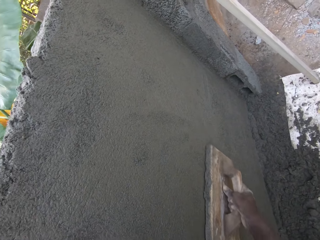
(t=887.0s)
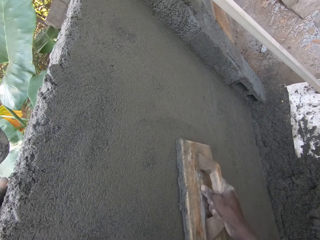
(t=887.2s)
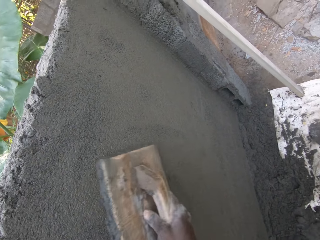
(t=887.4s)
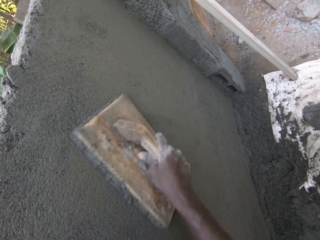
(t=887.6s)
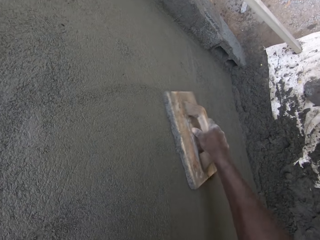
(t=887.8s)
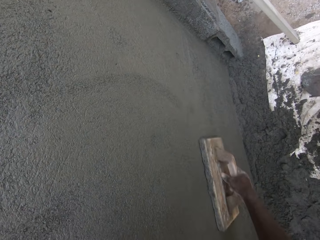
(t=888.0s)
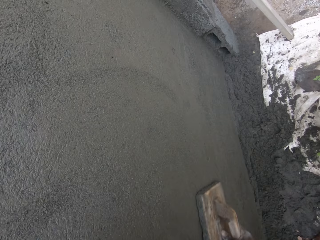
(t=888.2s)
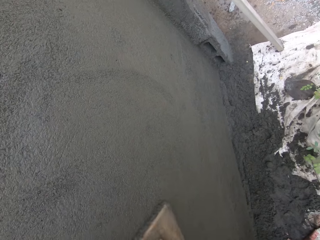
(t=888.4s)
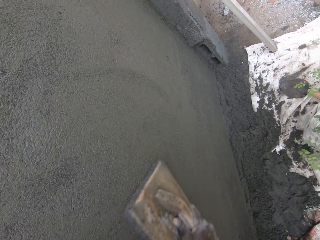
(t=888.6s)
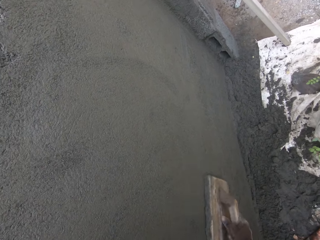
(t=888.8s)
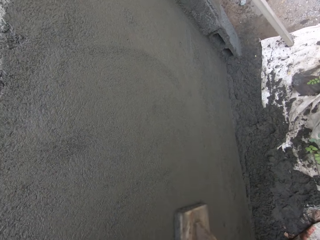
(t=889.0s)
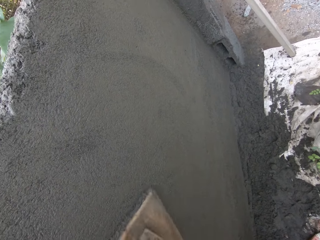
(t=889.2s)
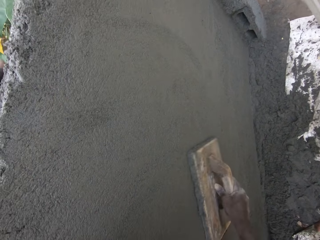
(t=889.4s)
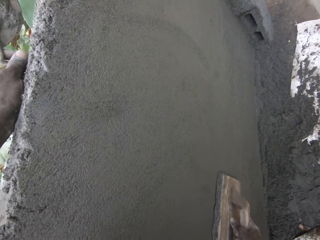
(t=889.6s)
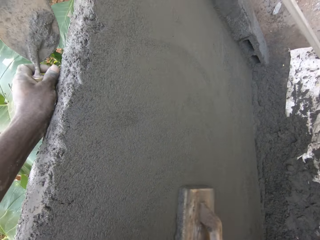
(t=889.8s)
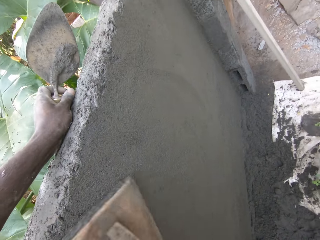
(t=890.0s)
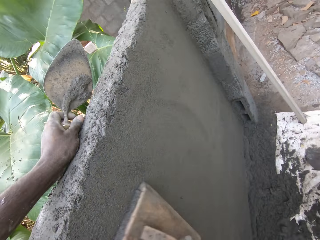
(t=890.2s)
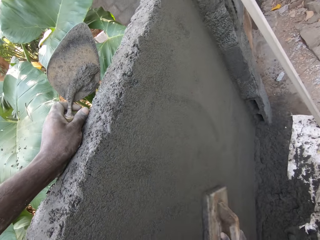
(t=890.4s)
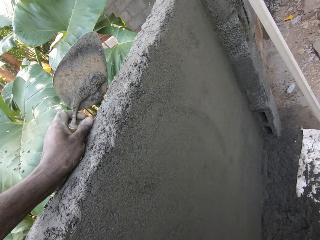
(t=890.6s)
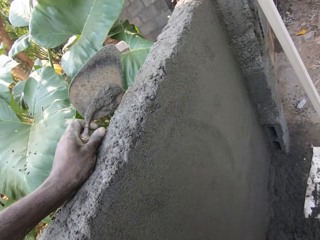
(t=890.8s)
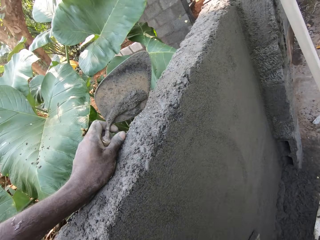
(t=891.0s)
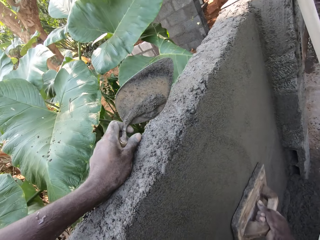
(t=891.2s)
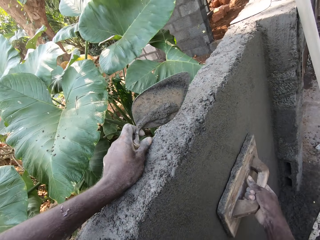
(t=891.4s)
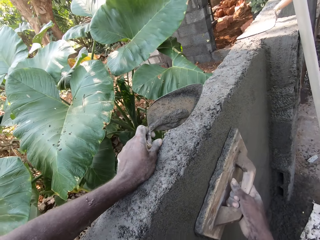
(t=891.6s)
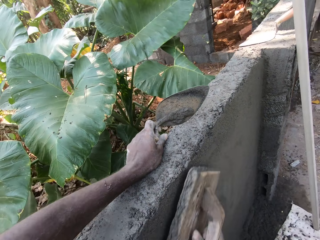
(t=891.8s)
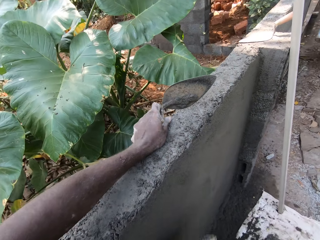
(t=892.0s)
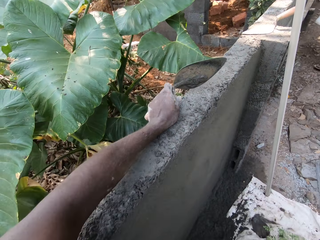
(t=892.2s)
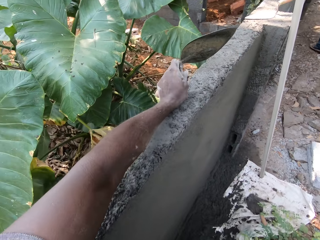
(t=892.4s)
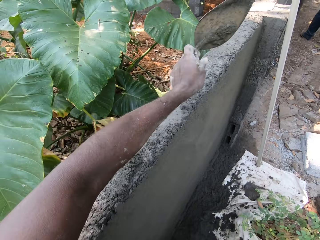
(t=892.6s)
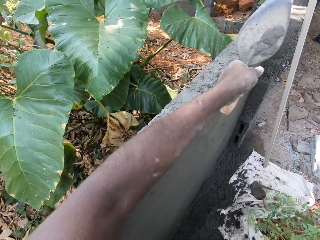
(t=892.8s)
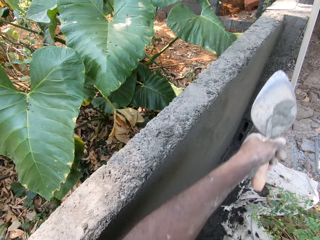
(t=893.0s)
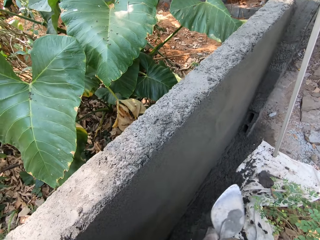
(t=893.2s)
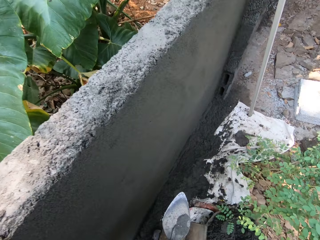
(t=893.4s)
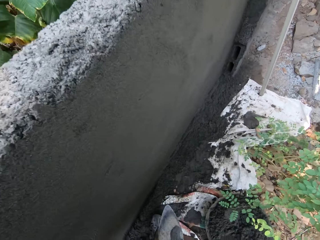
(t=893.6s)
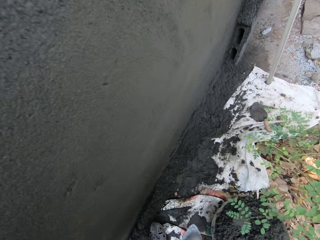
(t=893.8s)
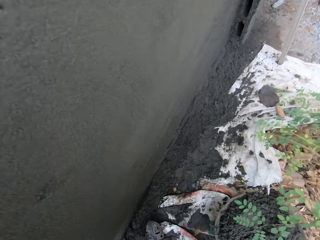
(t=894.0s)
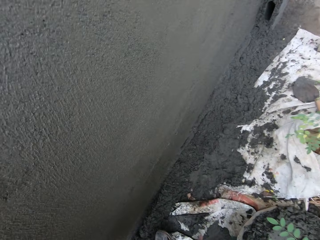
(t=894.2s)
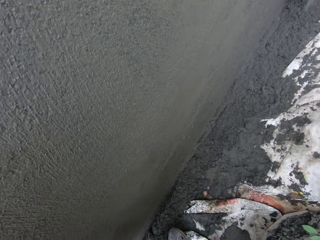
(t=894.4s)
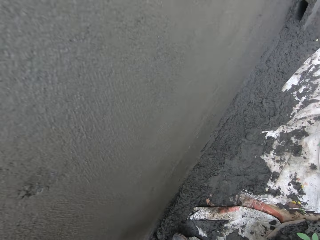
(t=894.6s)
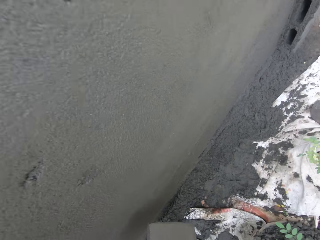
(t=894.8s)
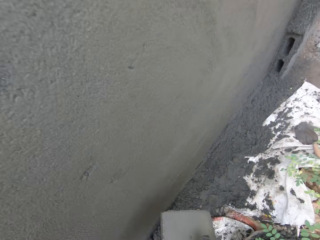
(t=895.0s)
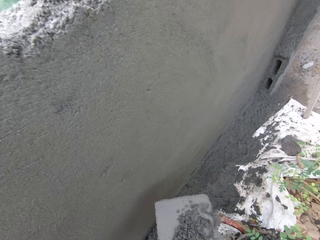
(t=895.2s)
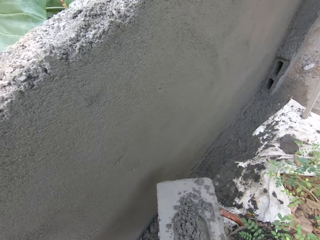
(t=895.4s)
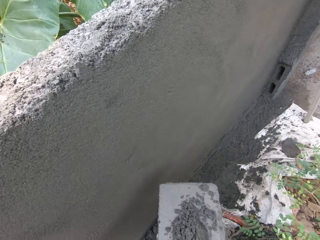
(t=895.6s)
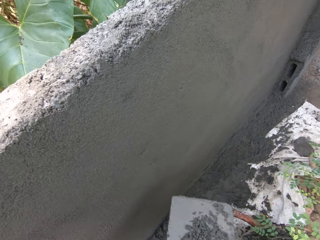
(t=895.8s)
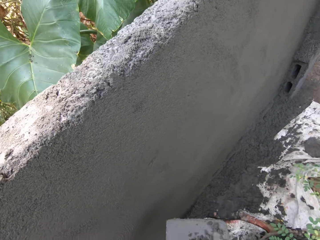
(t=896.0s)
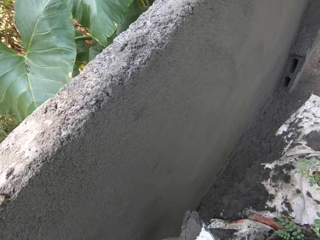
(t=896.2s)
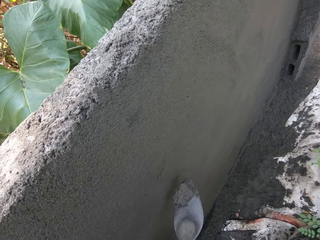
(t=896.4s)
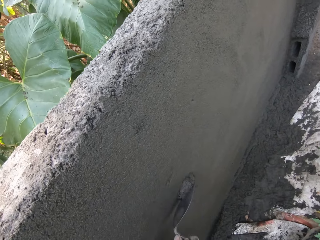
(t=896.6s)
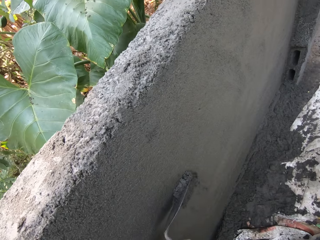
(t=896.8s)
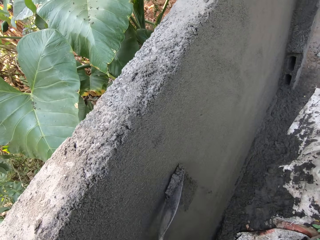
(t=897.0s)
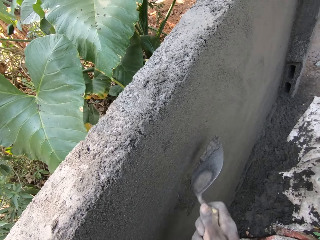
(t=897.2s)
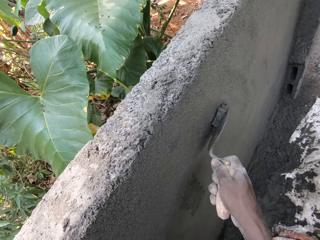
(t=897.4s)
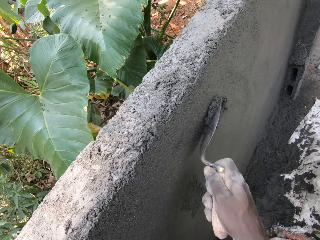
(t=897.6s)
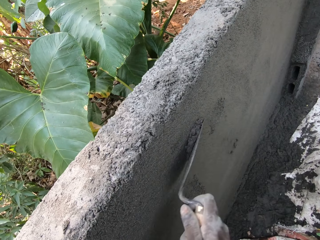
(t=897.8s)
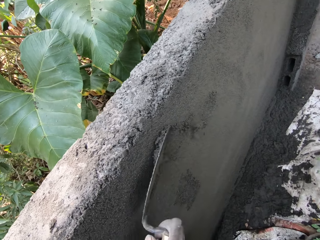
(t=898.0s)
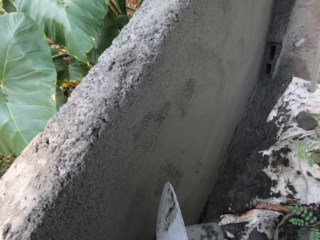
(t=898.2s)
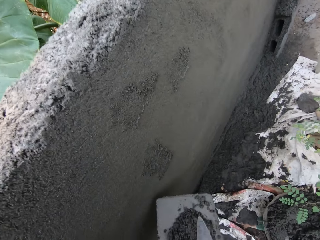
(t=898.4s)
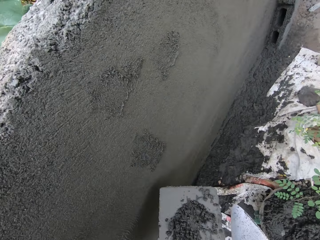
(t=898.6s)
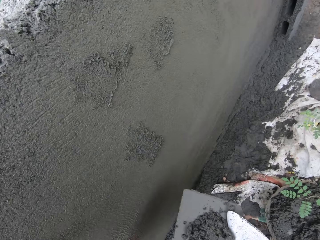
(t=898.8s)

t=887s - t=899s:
The camera wearer packs mortar from the head pan with the trowel in his right hand. He holds the mortar with the wooden trowel. He pours the mortar on the wooden float with the hand trowel in his right hand. He plasters the wall with the trowel in his right hand.

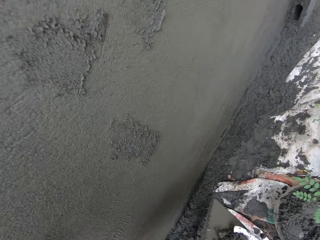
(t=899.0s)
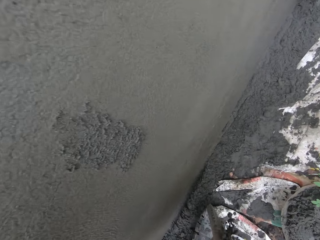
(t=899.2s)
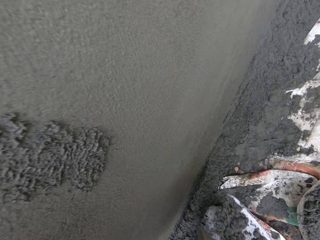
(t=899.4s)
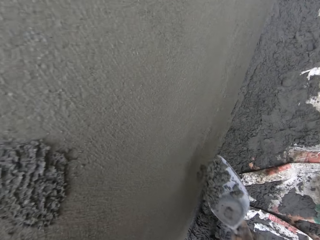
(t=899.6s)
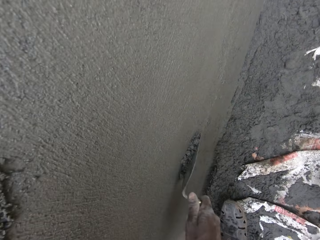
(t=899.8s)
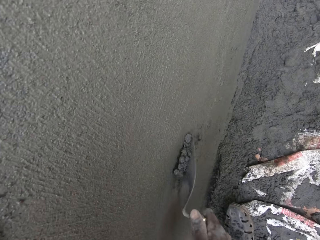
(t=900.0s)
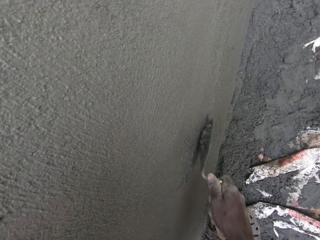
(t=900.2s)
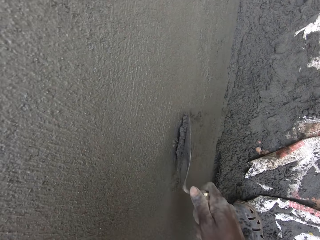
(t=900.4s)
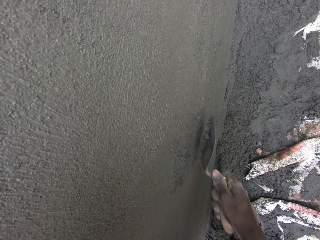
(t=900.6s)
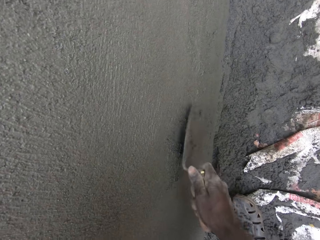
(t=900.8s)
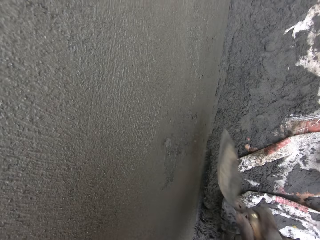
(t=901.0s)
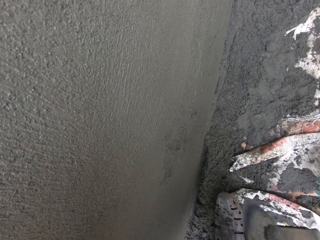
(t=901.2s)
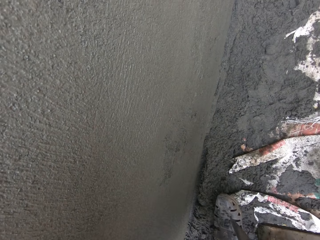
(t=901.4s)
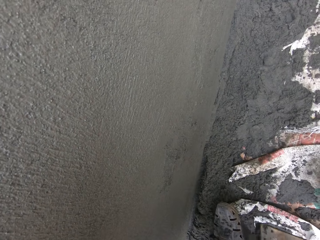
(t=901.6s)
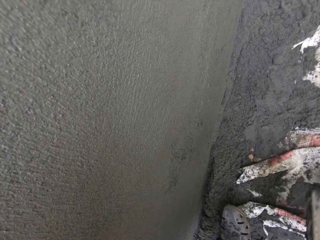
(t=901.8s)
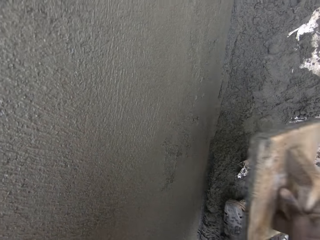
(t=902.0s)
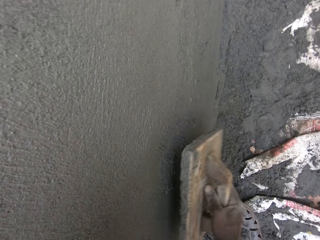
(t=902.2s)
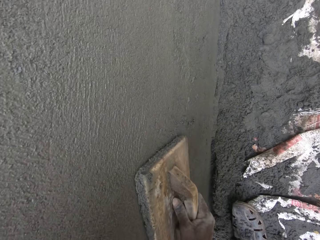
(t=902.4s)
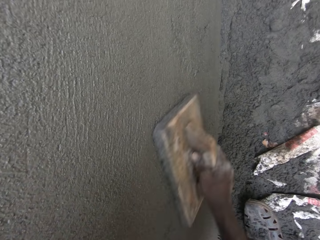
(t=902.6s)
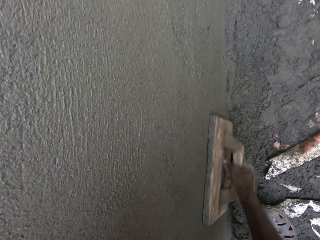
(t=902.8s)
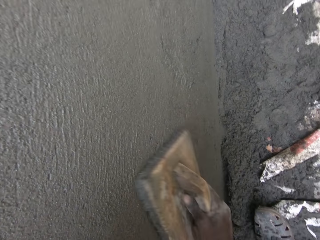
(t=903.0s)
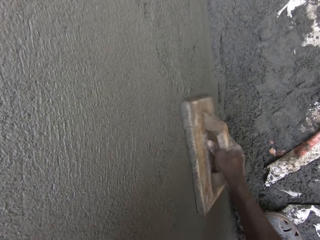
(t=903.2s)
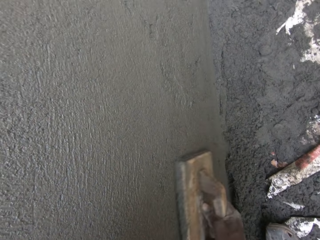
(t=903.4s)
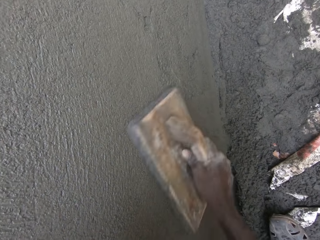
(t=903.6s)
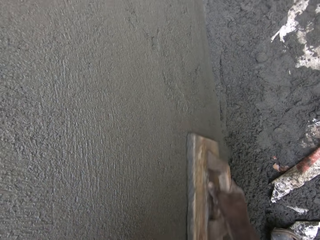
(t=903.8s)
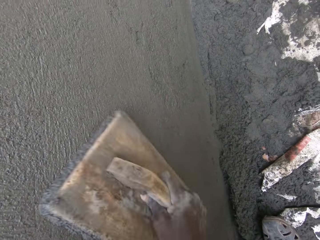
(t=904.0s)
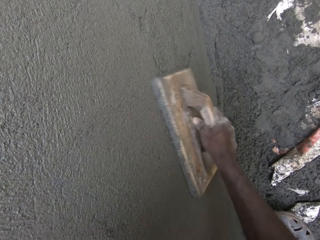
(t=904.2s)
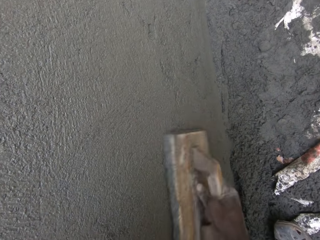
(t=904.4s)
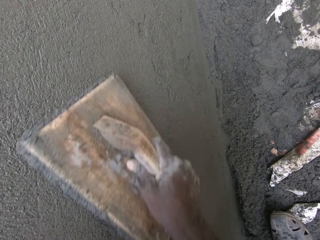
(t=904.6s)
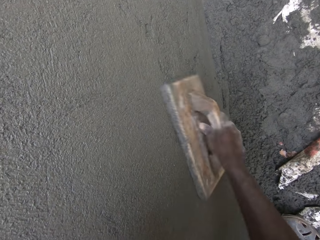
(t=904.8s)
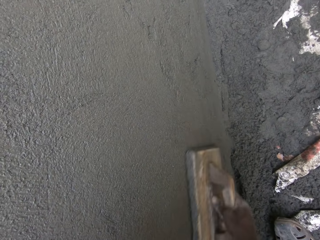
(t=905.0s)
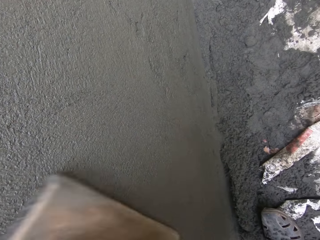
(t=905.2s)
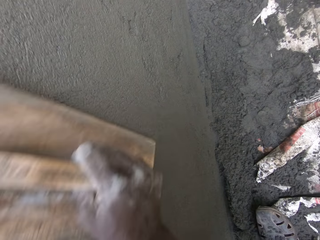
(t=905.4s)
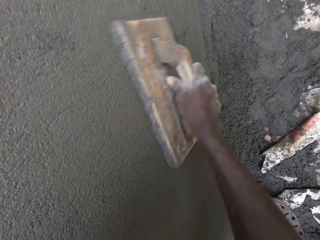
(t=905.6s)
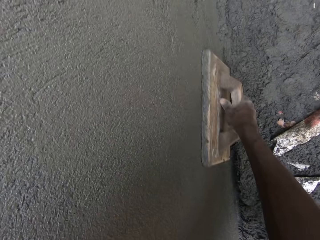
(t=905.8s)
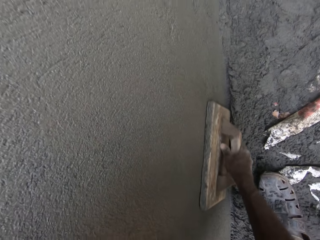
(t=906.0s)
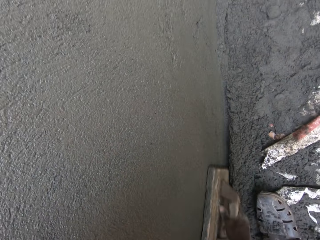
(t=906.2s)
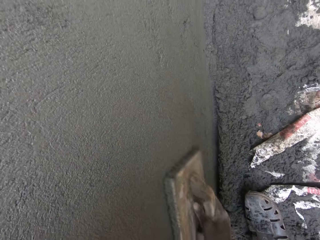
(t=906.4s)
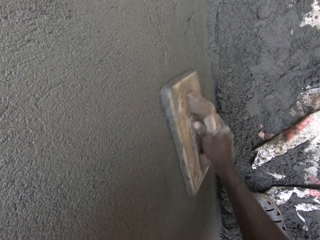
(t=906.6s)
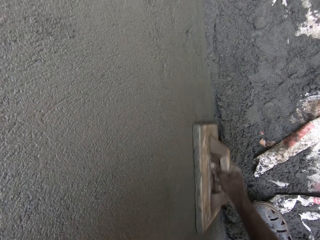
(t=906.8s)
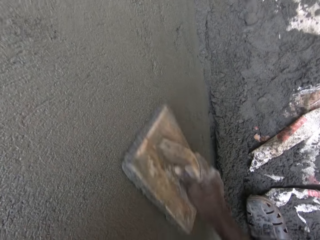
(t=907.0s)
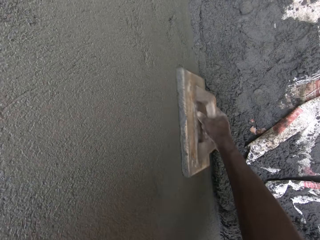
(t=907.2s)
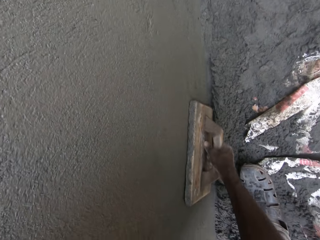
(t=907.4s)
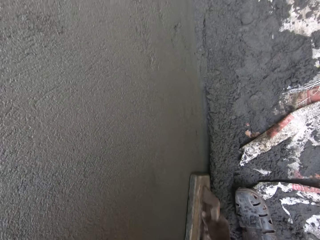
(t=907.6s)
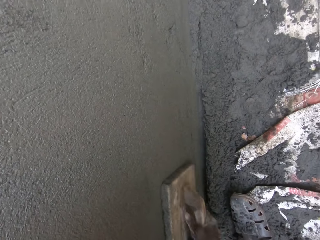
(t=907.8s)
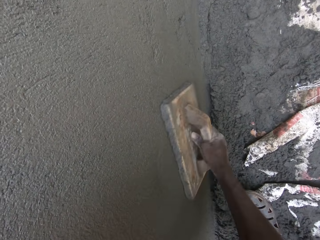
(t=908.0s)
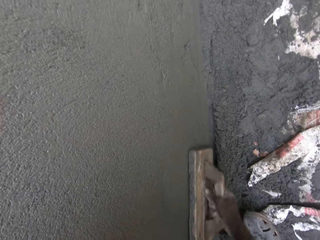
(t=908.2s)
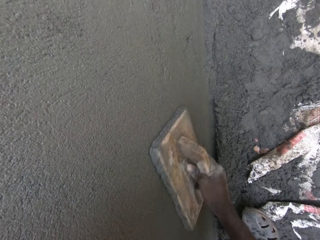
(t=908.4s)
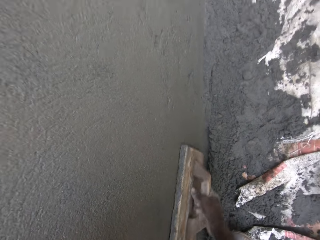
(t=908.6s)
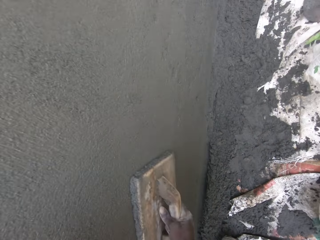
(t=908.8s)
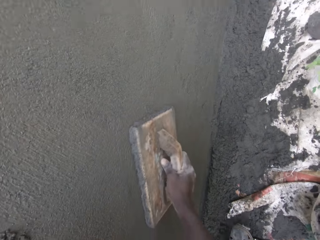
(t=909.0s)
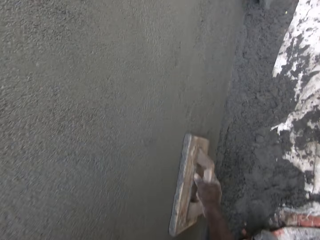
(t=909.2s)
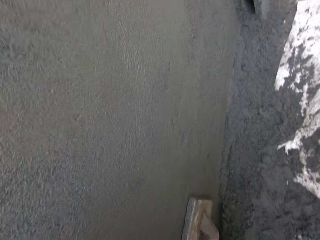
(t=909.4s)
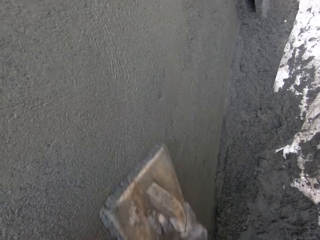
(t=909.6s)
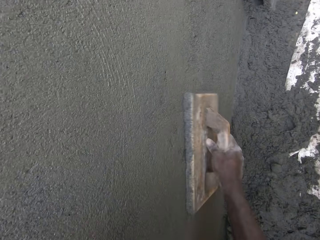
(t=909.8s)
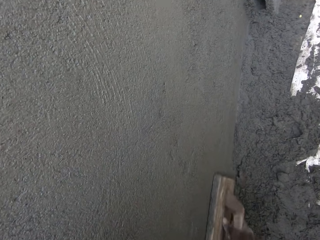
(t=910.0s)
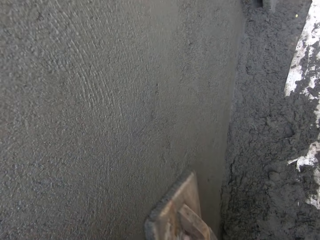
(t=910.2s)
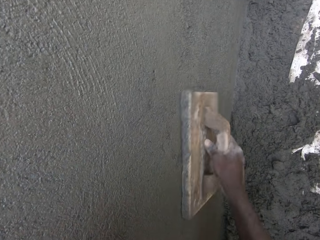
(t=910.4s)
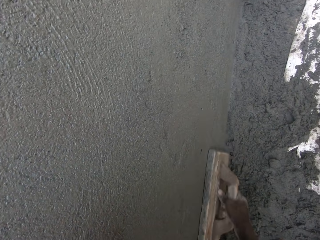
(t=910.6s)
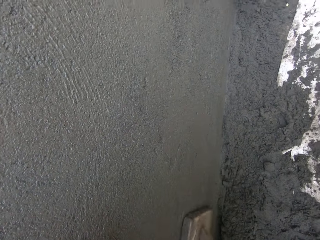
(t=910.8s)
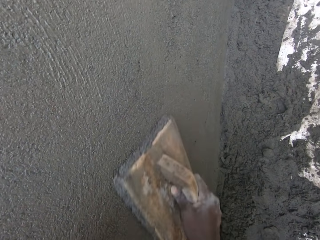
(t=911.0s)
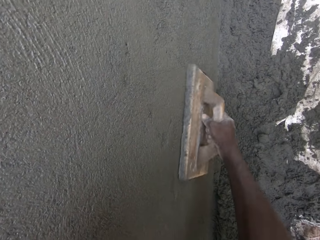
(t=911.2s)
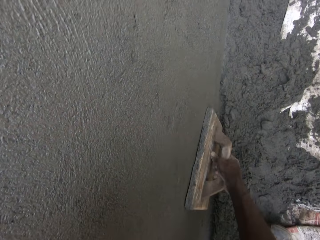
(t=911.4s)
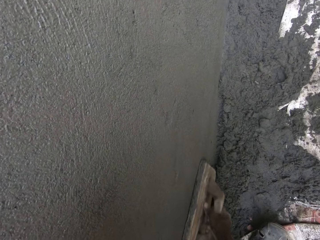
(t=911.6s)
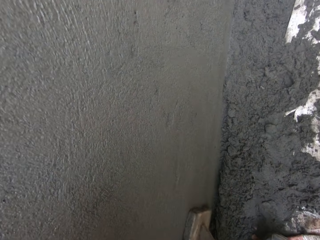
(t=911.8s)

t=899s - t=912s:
The camera wearer packs mortar on the wooden float with the trowel in his right hand. He plasters the wall with the trowel in his right hand. He holds the wooden trowel with the right hand. He smoothens the wall with the wooden float in his right hand.
